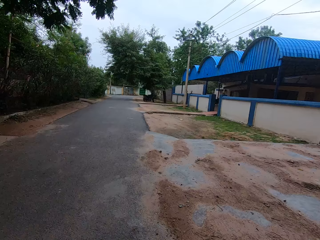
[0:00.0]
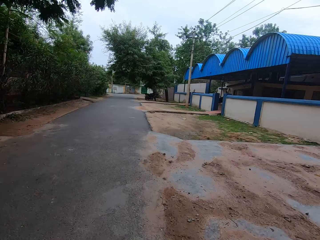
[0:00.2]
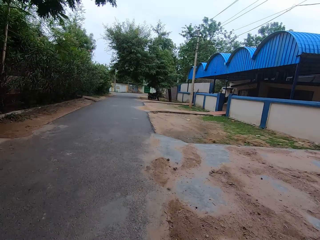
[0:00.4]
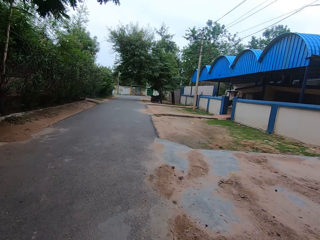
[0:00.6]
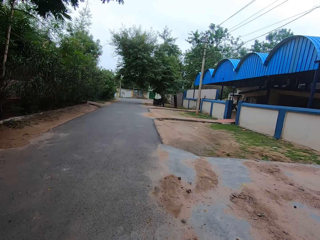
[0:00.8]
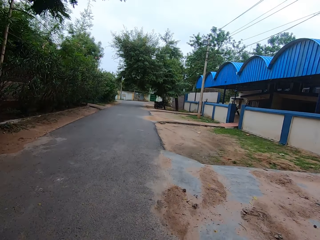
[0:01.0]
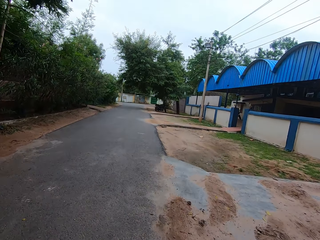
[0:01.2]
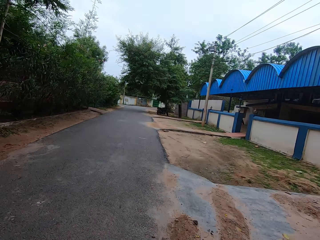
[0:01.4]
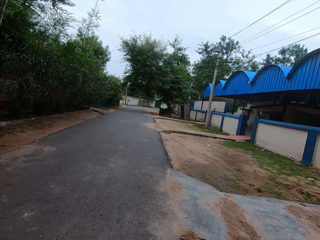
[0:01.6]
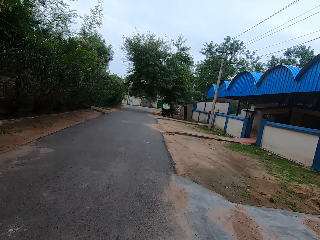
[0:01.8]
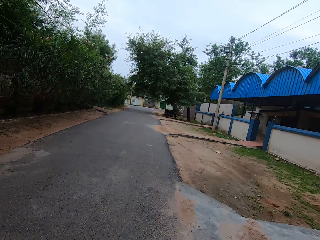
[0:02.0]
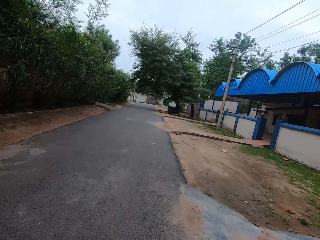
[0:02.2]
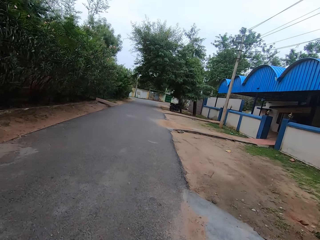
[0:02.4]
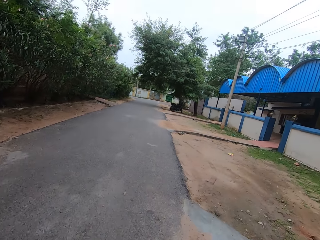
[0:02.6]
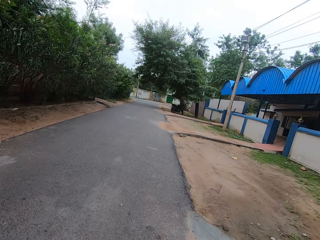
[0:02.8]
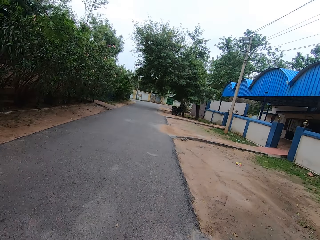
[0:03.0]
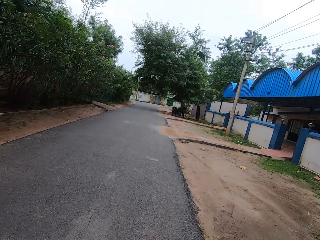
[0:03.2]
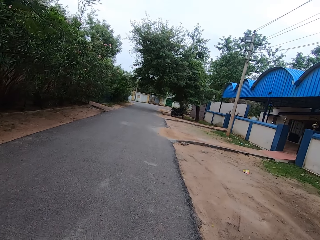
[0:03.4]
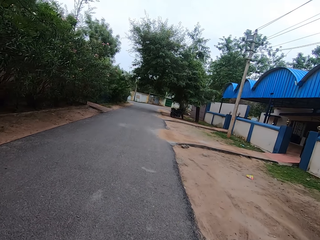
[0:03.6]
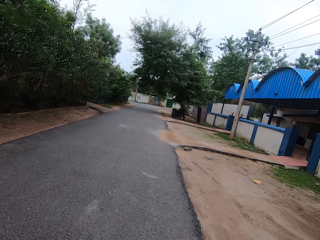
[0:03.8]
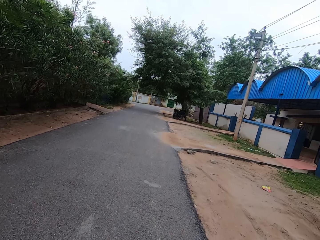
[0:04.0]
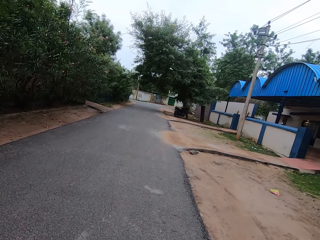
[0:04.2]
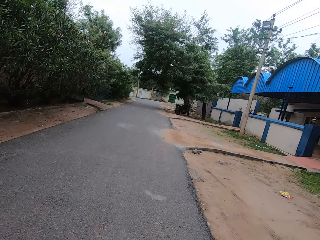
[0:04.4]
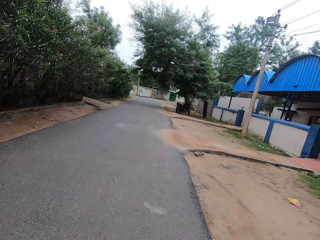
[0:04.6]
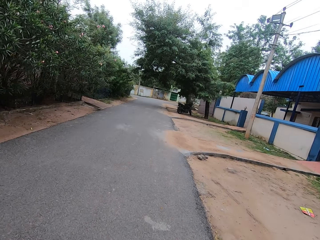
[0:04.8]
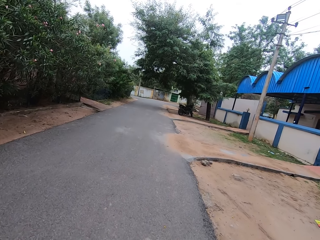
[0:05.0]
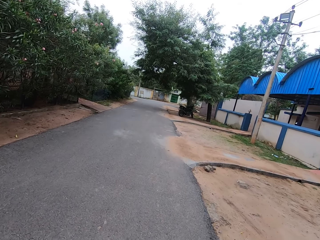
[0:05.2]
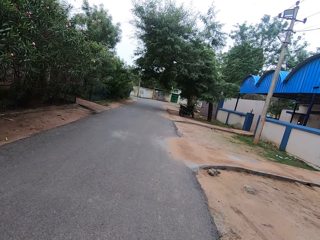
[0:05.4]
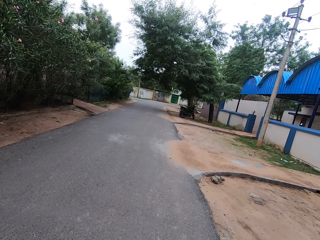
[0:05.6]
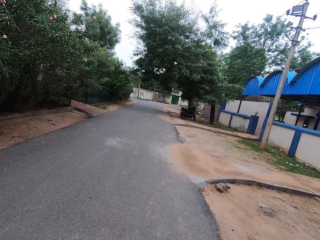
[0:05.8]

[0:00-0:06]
The camera wearer walks on the road.

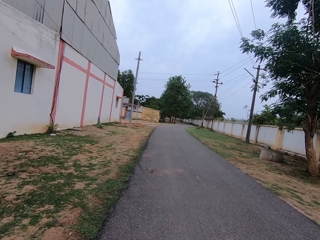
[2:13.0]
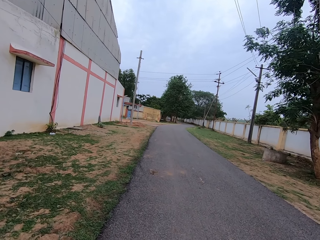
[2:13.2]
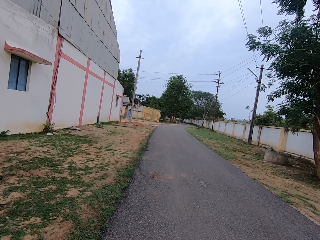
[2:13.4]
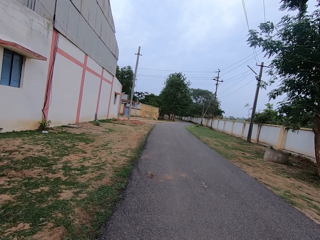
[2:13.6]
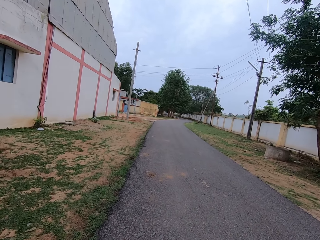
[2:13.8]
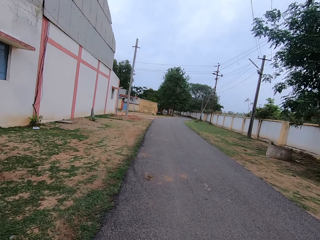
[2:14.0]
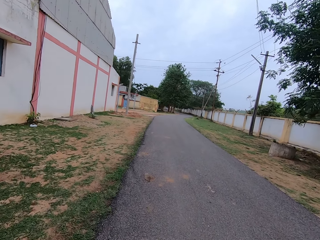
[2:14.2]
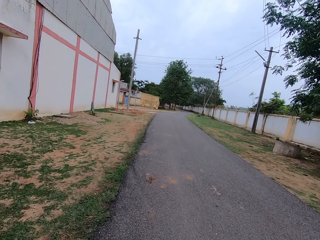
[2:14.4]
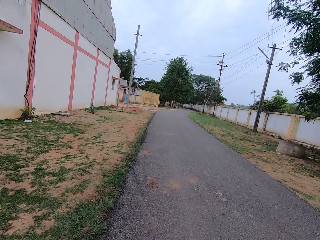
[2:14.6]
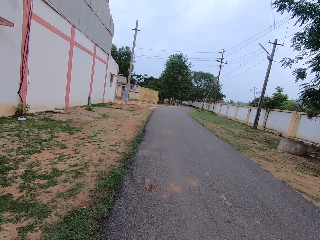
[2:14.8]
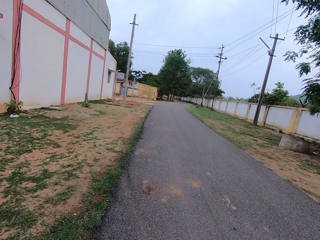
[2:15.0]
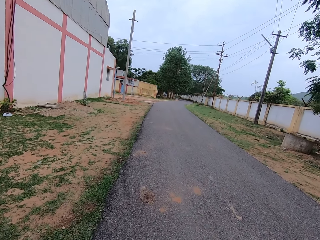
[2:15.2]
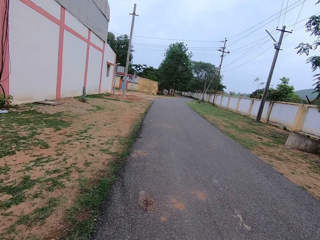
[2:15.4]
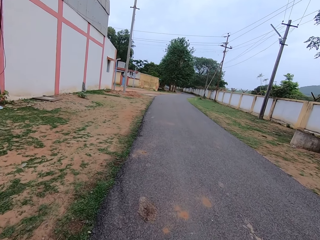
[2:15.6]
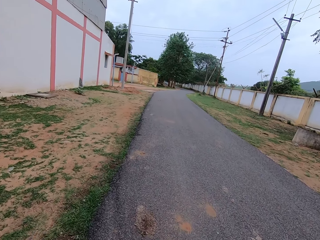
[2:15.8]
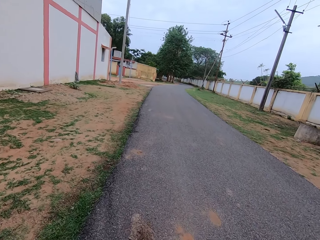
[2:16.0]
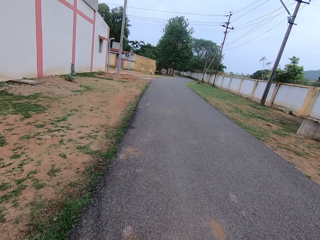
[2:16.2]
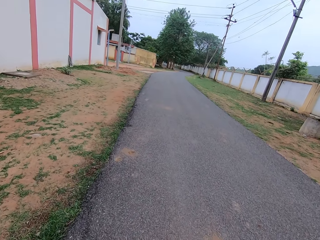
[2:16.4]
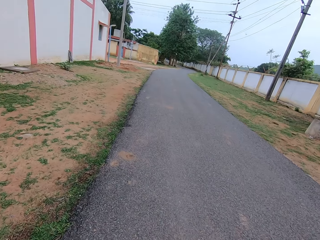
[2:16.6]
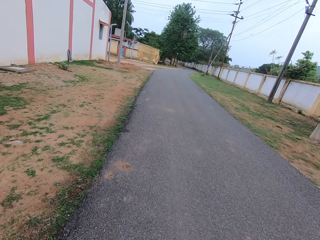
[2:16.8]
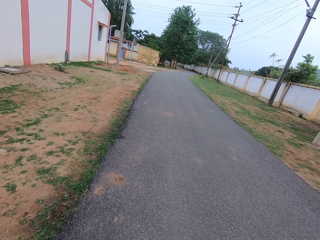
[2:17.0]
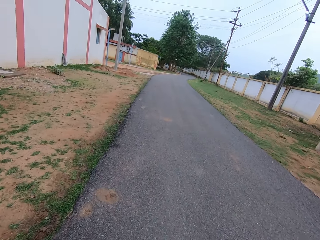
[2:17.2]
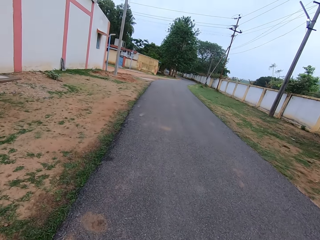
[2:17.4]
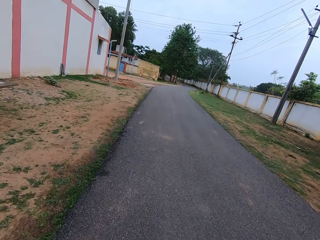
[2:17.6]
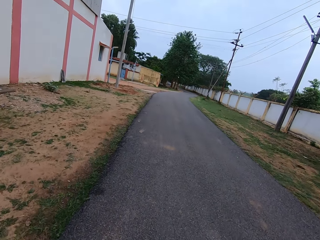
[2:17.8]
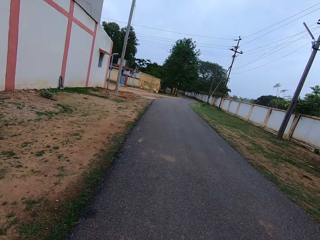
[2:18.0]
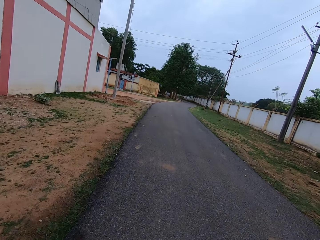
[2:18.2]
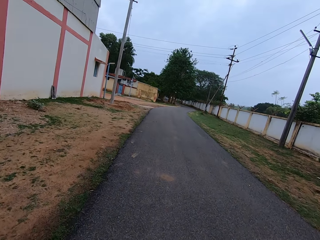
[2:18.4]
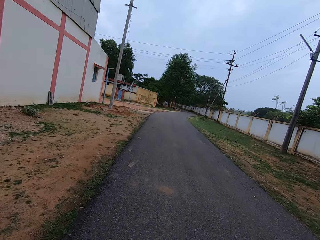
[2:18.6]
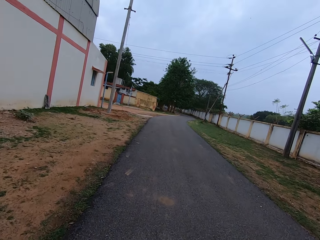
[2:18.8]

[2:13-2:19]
The camera wearer walks on the road.

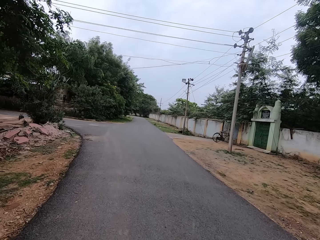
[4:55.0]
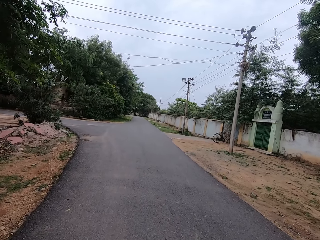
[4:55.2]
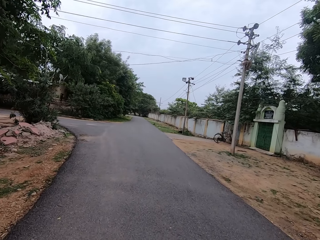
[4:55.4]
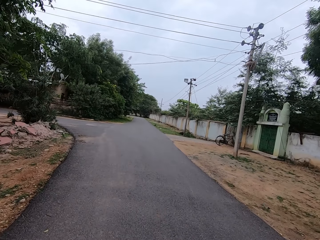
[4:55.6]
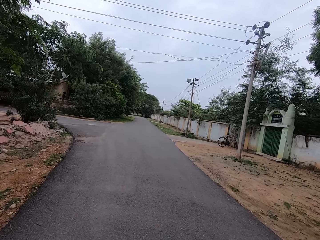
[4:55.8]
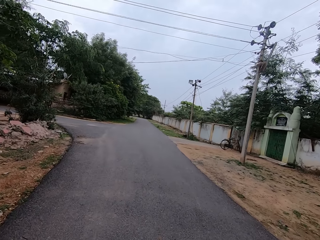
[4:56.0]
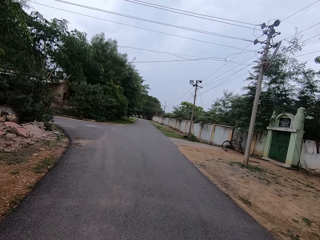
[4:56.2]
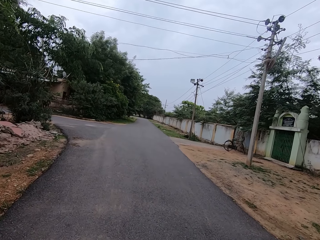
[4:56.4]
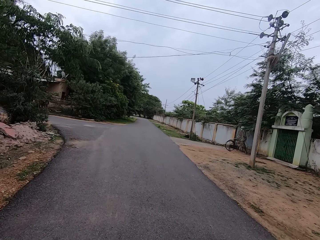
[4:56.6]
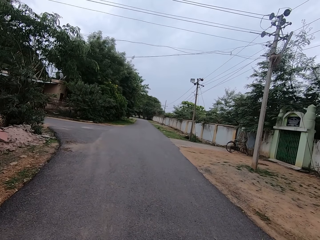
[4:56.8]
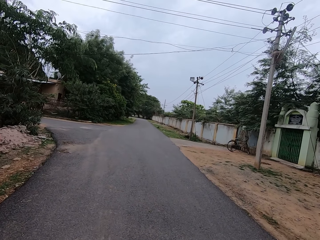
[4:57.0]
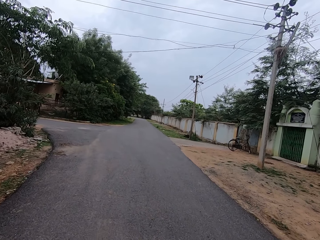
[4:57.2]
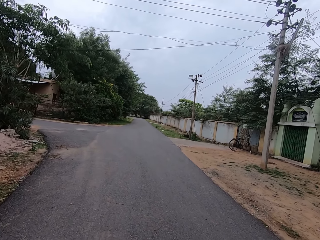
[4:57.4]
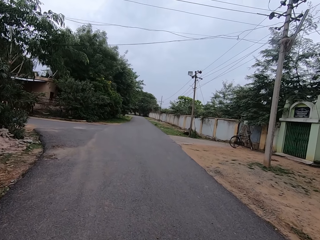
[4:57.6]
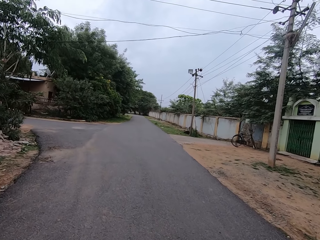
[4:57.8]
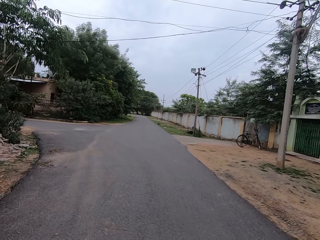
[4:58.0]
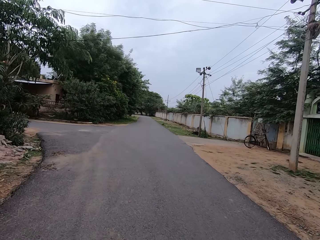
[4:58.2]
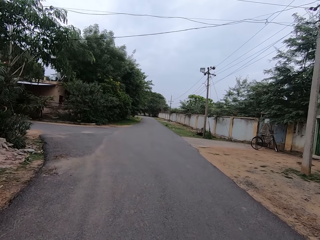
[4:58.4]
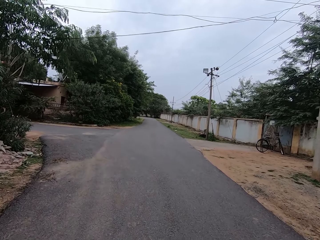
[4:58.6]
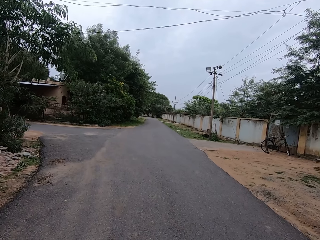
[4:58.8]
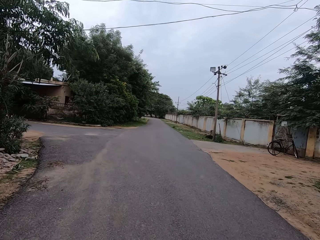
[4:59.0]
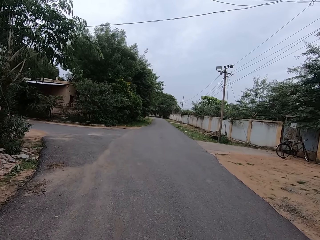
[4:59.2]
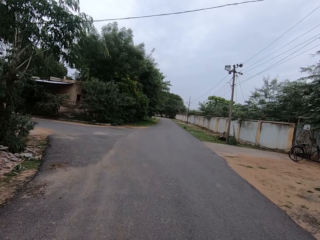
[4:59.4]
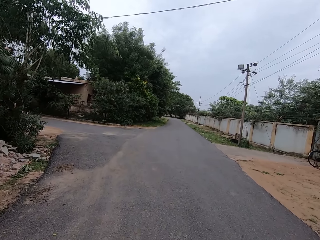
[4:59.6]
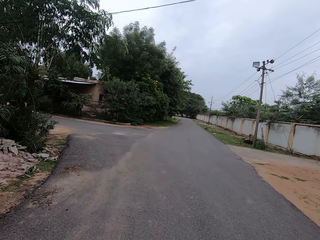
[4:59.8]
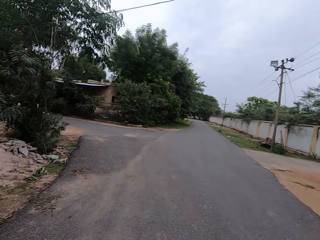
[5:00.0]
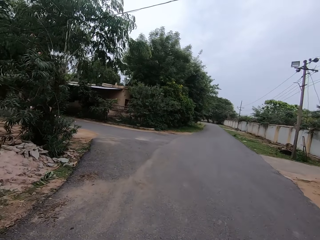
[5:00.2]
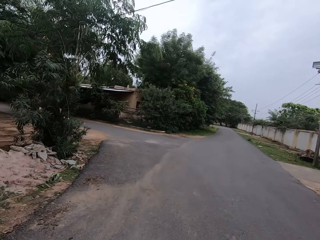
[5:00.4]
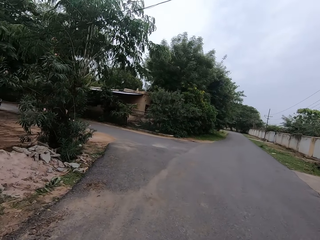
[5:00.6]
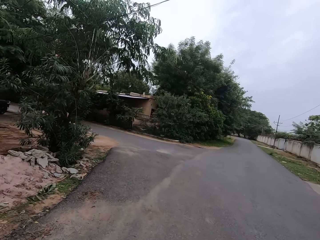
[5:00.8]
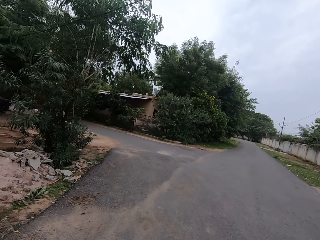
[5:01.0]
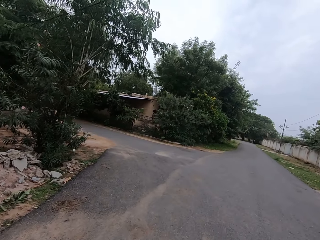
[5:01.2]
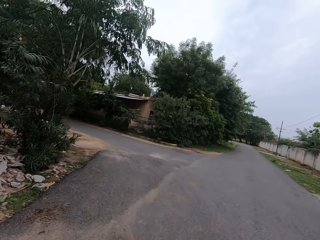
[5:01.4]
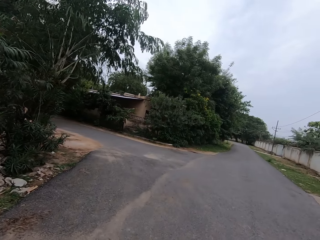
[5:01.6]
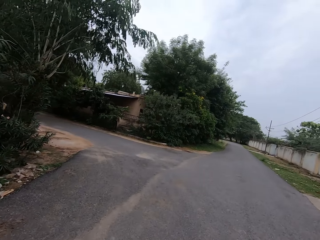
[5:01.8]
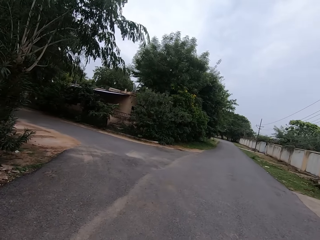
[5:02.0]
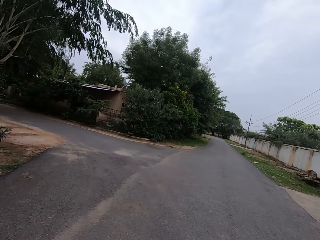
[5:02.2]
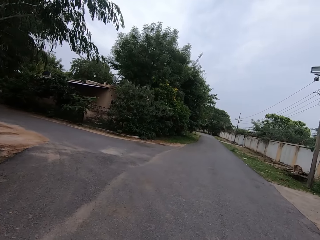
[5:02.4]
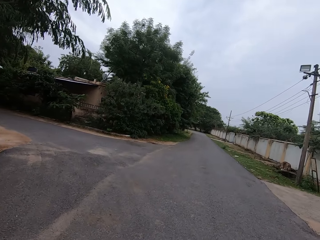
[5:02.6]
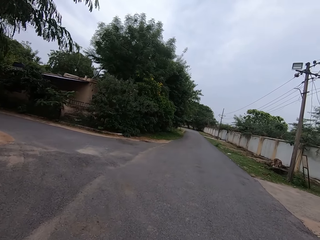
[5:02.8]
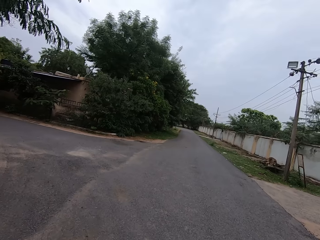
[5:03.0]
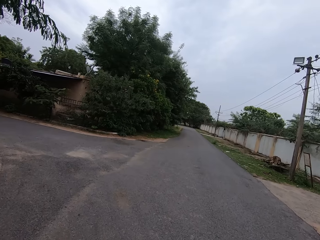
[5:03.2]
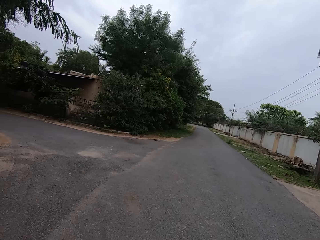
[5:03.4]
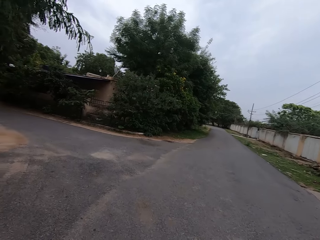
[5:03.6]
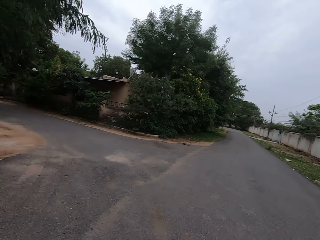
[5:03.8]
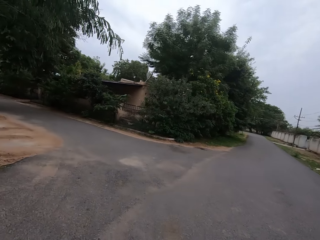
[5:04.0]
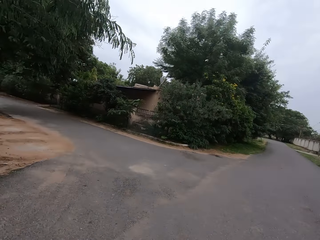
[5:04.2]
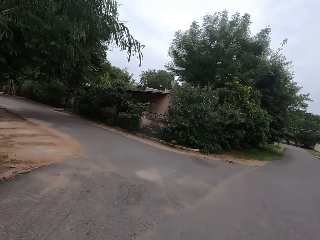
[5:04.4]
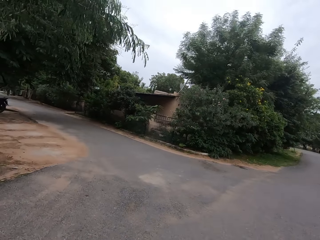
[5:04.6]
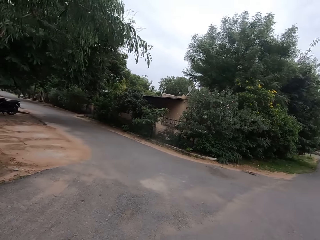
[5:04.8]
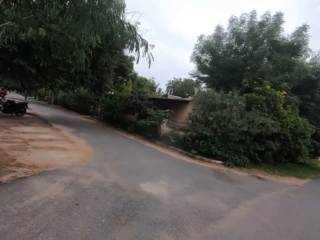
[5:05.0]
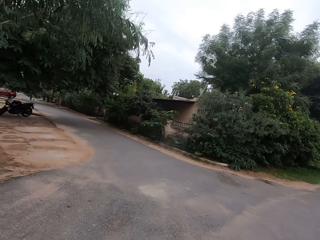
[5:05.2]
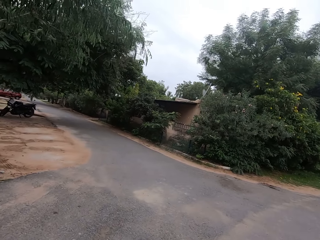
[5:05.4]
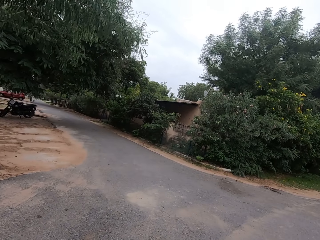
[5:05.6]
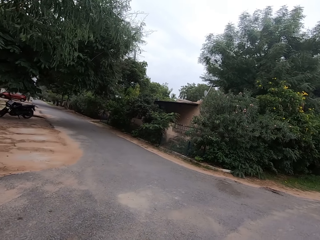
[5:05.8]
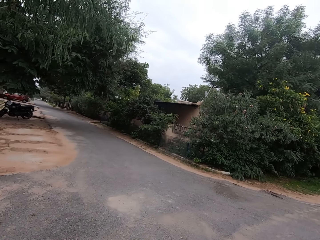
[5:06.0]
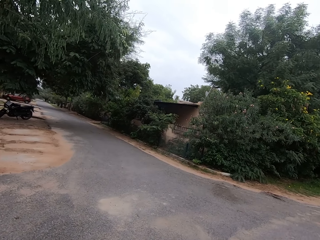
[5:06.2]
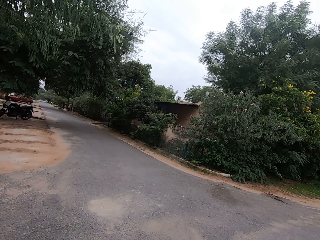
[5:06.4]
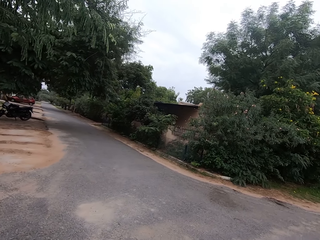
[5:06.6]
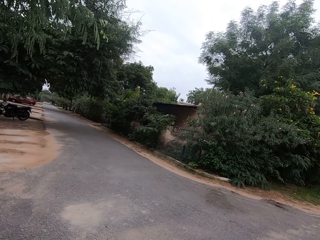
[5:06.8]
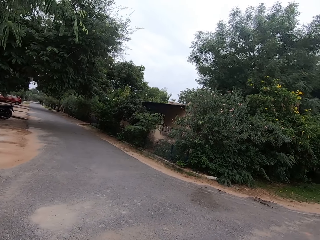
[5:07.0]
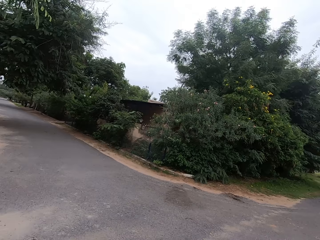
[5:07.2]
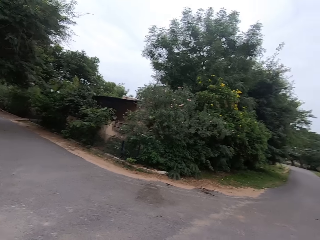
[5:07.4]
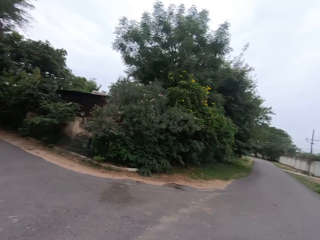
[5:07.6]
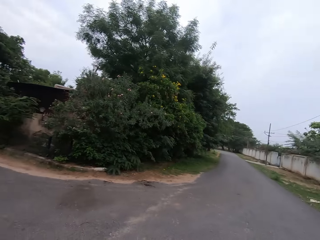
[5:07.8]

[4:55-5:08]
The camera wearer moves the right hand. They look around. They stare at the road.
